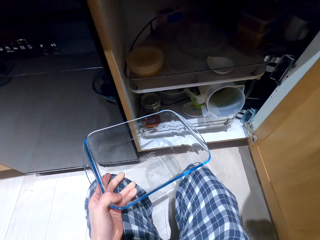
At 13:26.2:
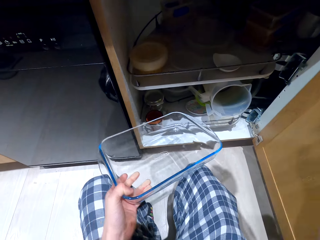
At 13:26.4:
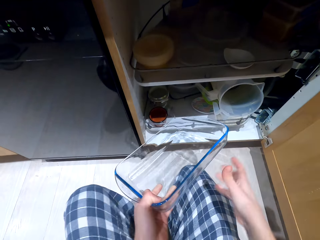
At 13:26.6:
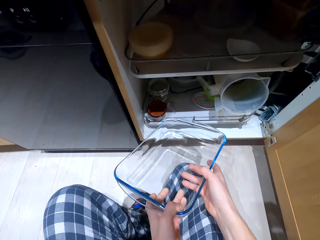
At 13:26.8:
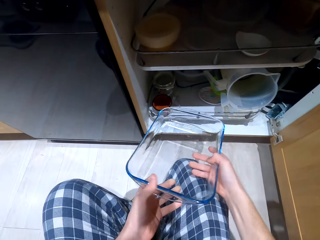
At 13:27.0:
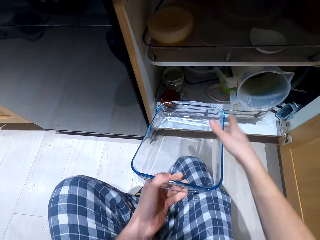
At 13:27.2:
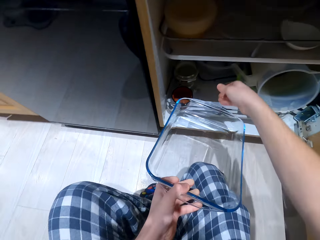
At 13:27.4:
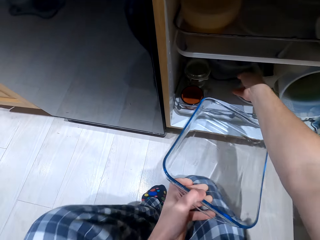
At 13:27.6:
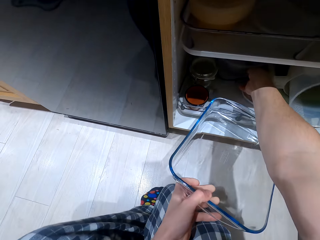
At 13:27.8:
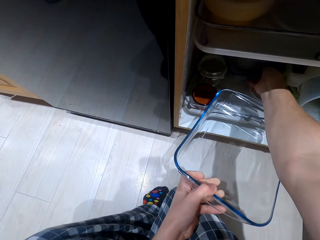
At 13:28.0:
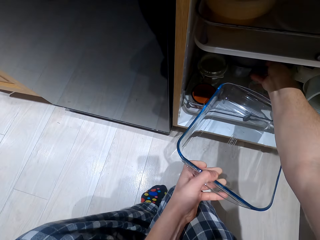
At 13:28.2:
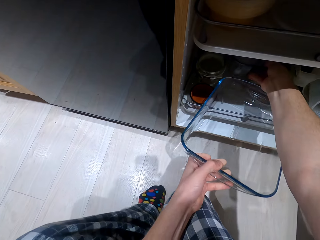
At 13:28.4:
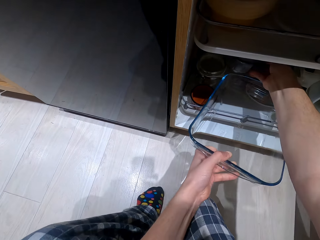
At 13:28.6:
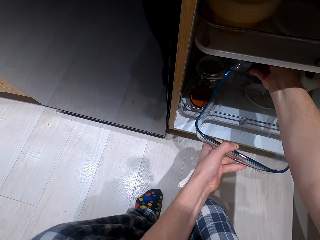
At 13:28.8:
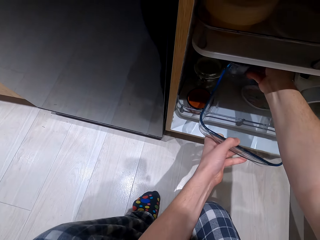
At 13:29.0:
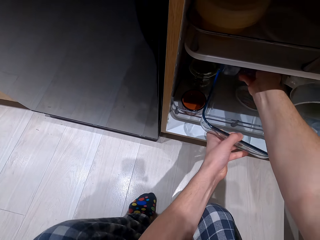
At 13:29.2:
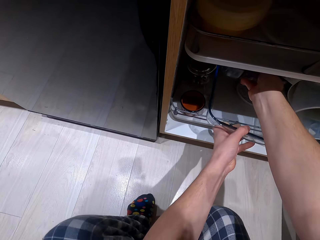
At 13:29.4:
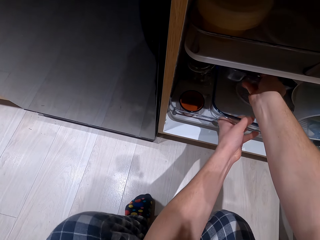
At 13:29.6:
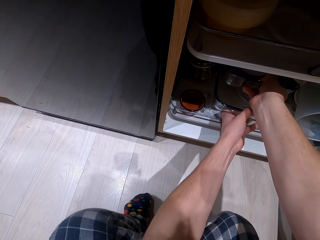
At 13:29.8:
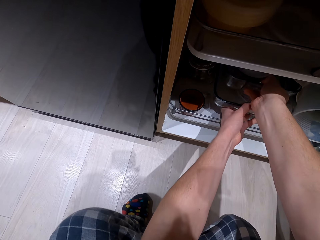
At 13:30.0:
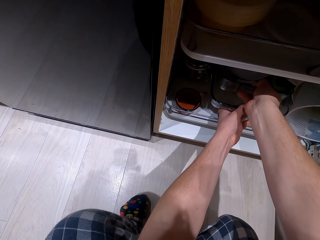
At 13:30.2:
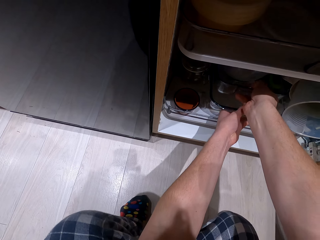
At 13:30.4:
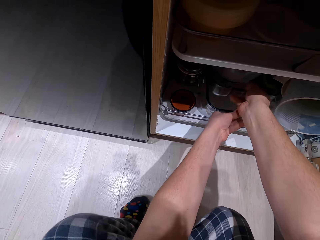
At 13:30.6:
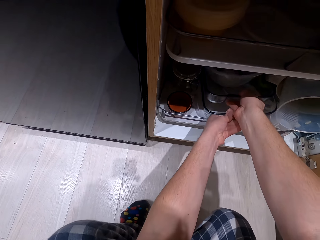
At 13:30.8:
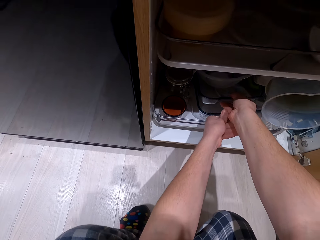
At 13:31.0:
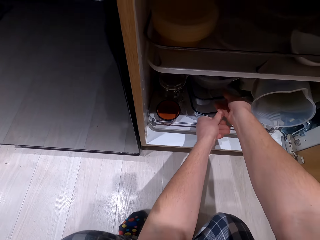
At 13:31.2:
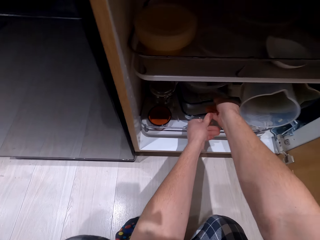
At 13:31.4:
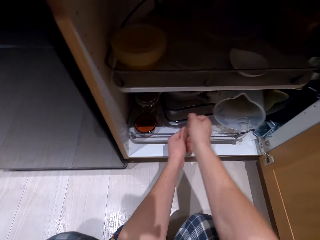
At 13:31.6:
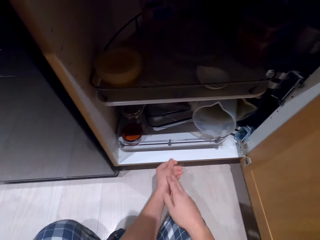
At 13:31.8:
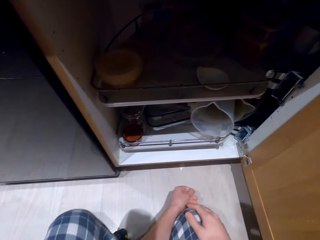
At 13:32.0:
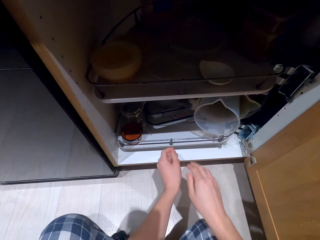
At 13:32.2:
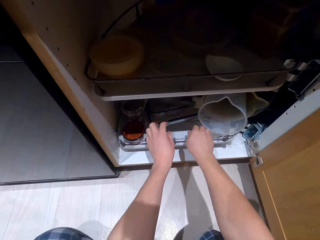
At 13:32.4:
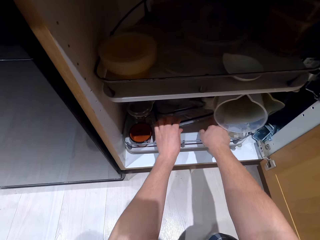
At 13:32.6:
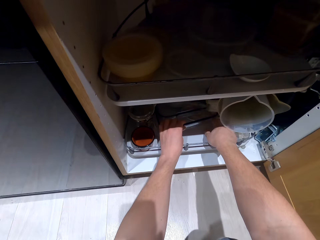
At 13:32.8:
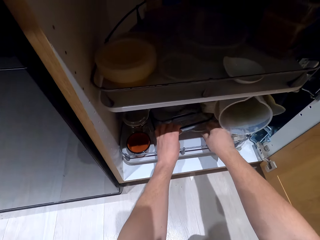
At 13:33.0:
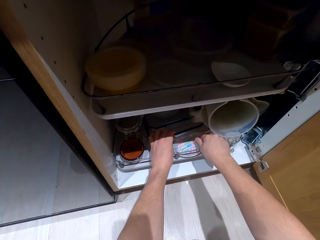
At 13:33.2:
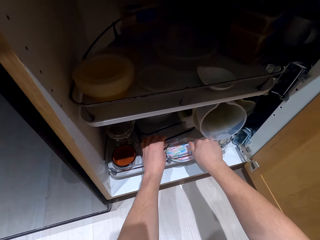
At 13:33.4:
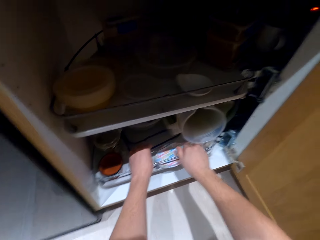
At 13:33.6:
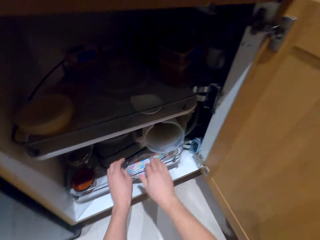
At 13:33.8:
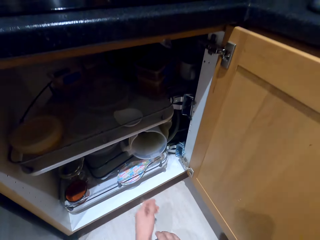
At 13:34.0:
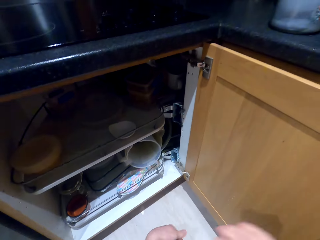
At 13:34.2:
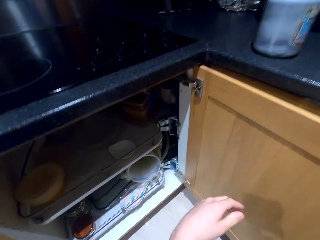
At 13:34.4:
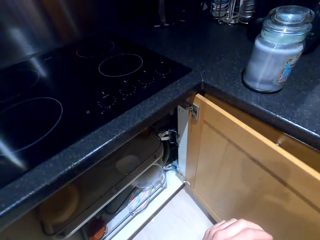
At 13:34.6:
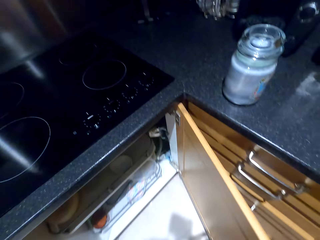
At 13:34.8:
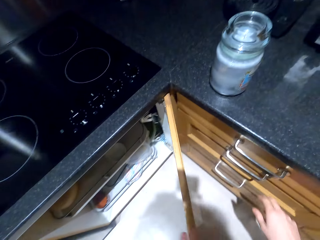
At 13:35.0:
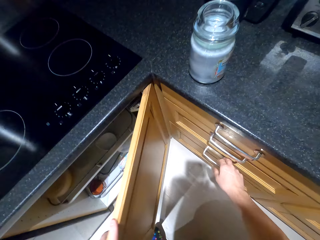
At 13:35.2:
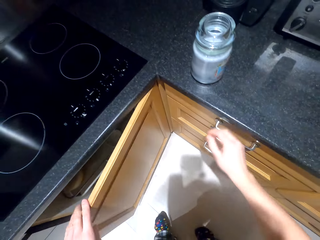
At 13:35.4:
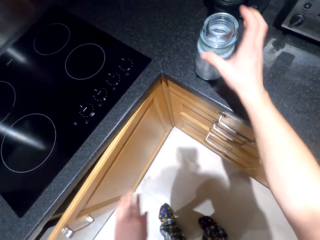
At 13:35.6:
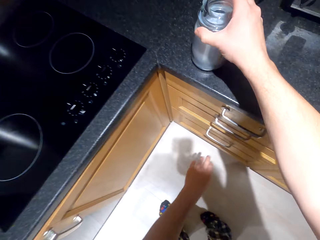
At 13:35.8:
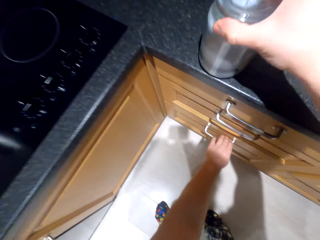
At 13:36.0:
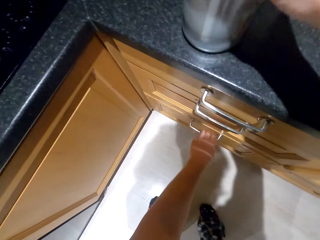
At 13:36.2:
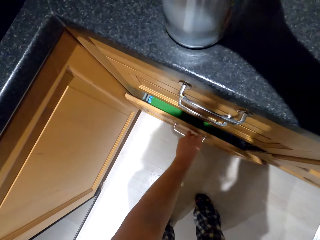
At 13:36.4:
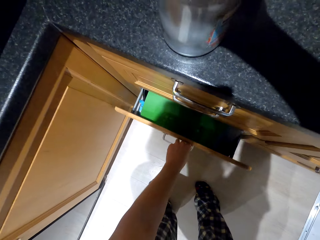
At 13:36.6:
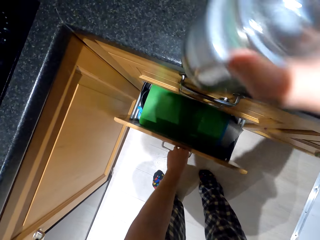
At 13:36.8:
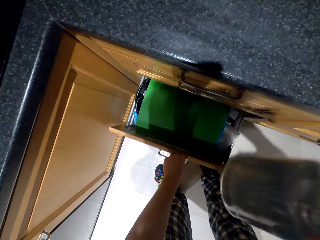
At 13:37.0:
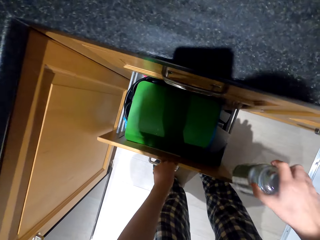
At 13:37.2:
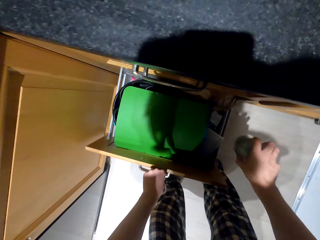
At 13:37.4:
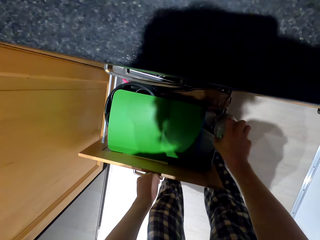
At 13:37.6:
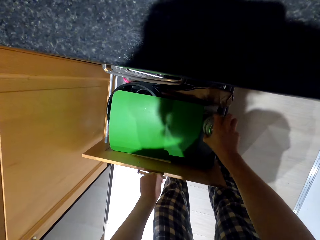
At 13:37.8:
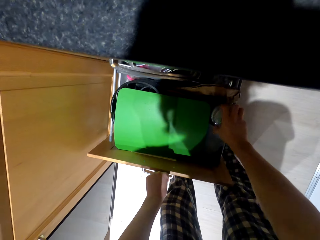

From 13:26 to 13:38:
The camera wearer puts the bowl to the cupboard. They close the cupboard. They pick up the glass containers and open a drawer.

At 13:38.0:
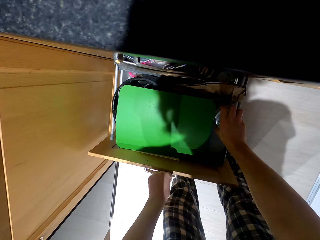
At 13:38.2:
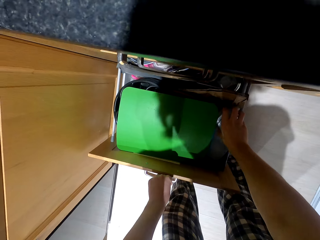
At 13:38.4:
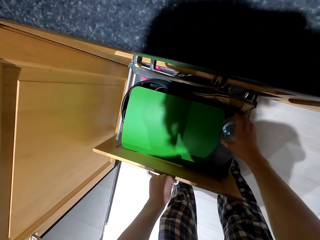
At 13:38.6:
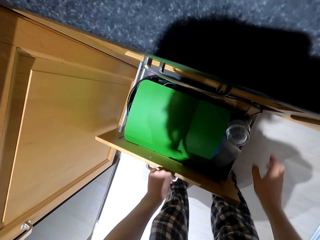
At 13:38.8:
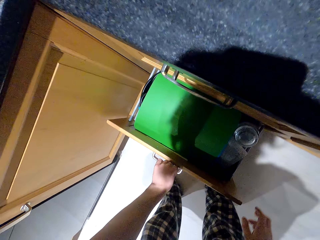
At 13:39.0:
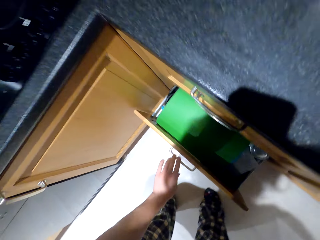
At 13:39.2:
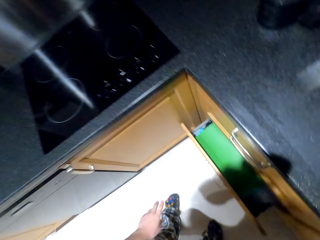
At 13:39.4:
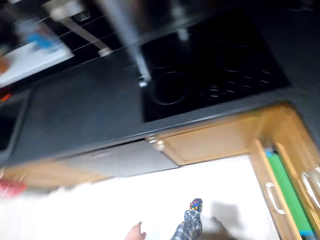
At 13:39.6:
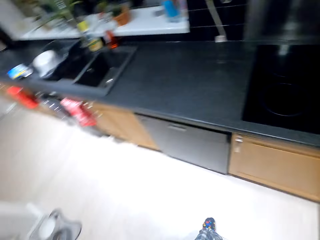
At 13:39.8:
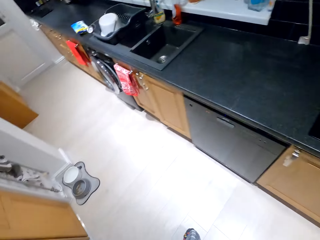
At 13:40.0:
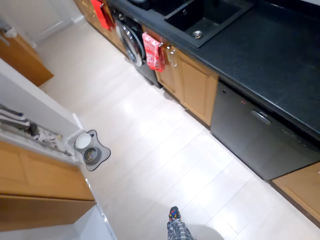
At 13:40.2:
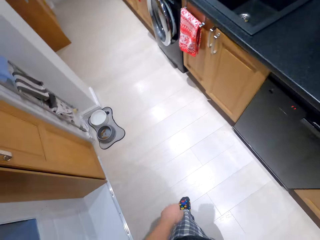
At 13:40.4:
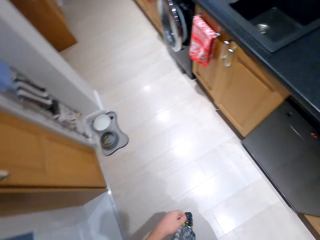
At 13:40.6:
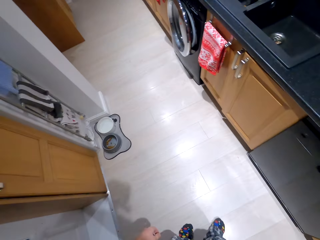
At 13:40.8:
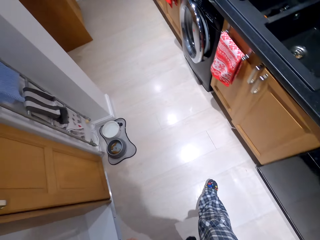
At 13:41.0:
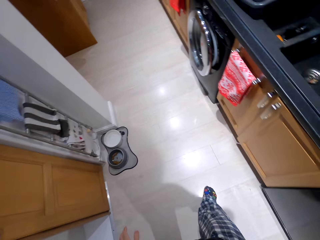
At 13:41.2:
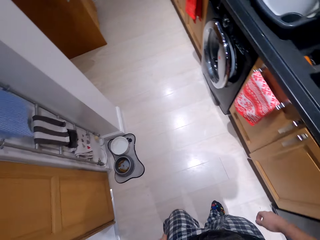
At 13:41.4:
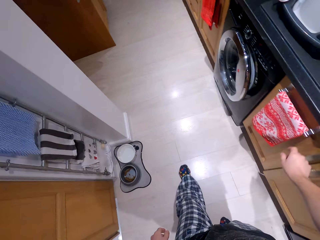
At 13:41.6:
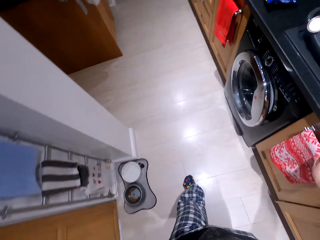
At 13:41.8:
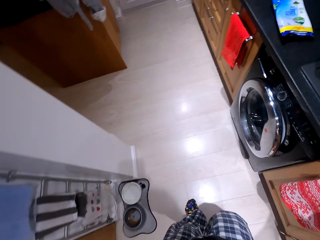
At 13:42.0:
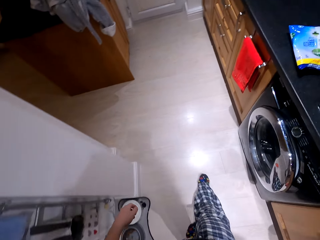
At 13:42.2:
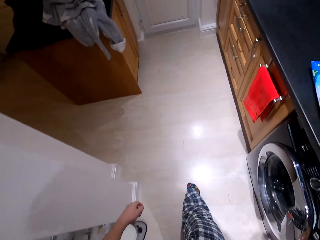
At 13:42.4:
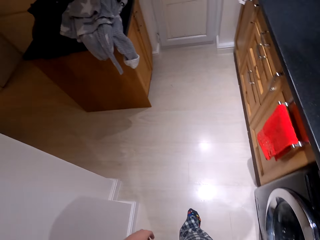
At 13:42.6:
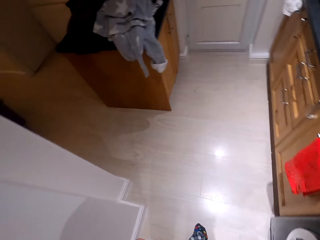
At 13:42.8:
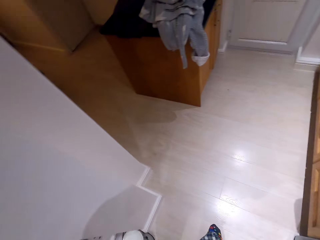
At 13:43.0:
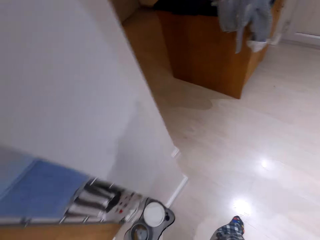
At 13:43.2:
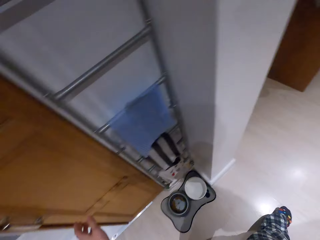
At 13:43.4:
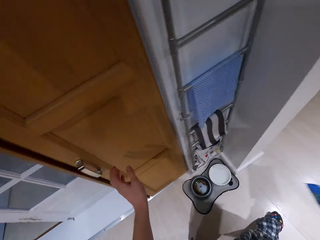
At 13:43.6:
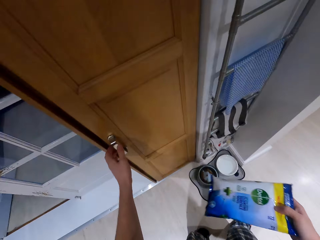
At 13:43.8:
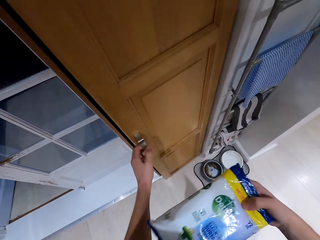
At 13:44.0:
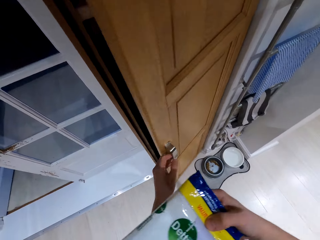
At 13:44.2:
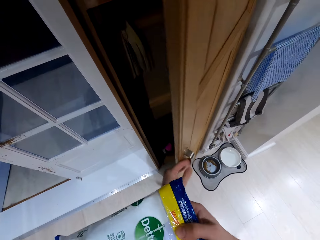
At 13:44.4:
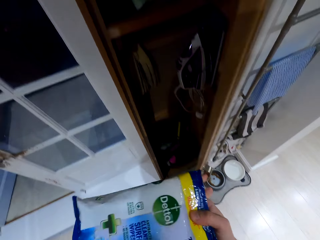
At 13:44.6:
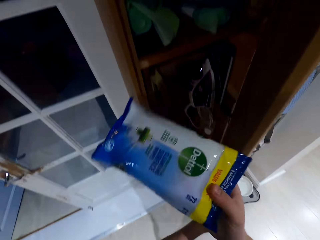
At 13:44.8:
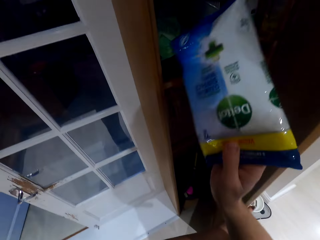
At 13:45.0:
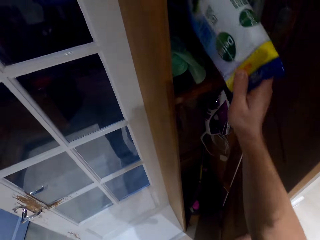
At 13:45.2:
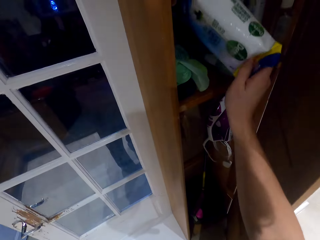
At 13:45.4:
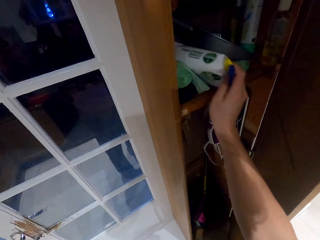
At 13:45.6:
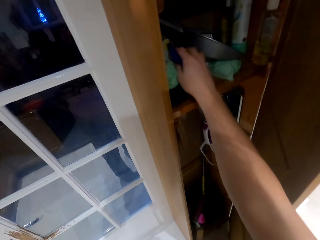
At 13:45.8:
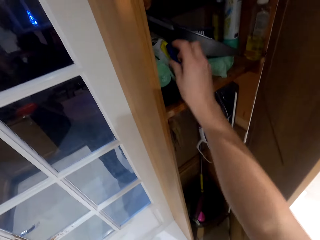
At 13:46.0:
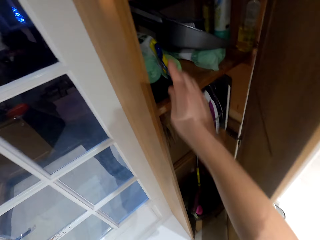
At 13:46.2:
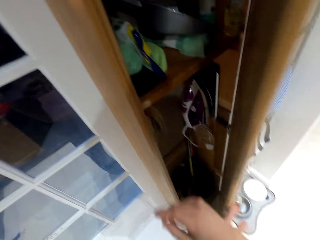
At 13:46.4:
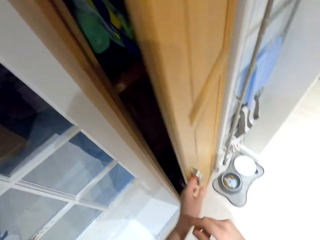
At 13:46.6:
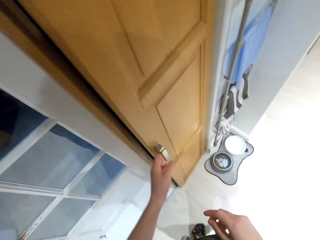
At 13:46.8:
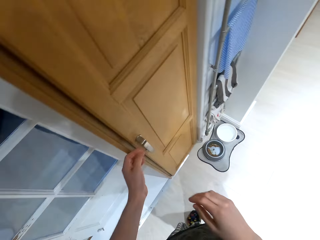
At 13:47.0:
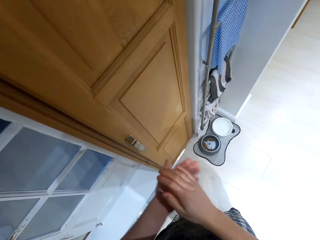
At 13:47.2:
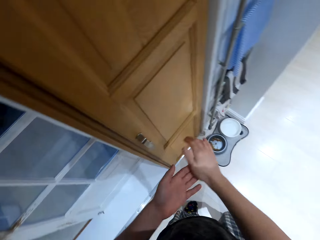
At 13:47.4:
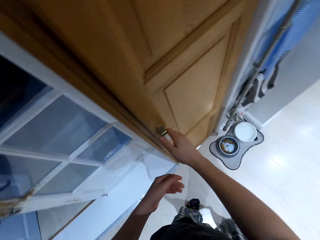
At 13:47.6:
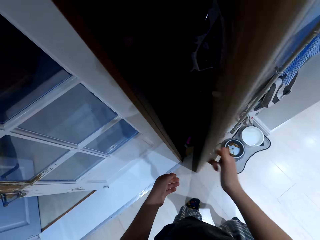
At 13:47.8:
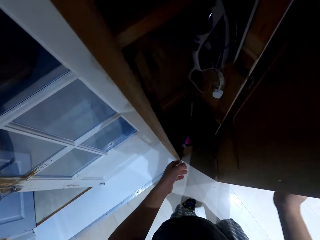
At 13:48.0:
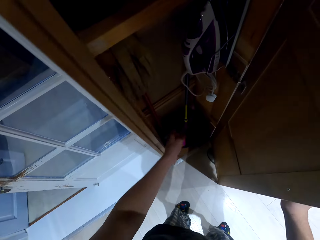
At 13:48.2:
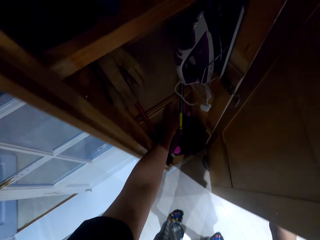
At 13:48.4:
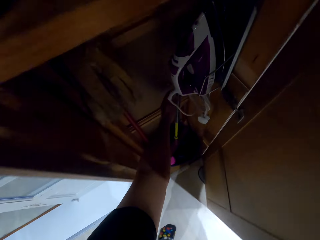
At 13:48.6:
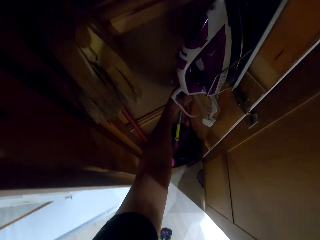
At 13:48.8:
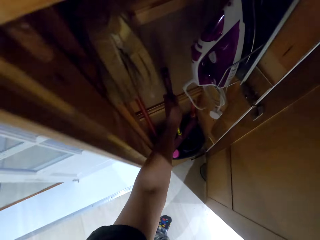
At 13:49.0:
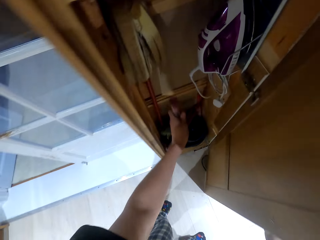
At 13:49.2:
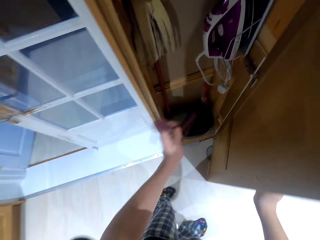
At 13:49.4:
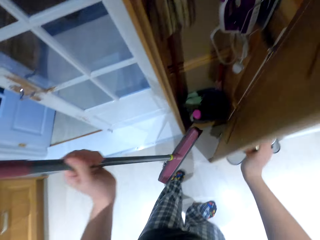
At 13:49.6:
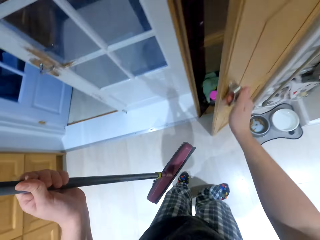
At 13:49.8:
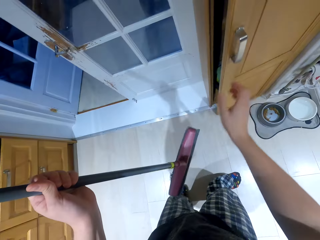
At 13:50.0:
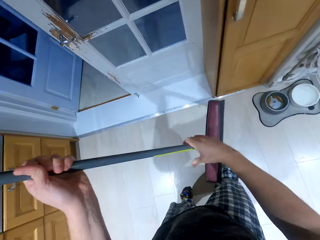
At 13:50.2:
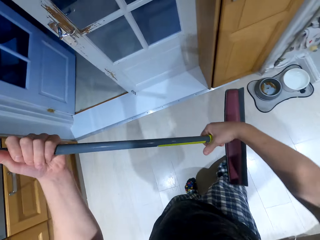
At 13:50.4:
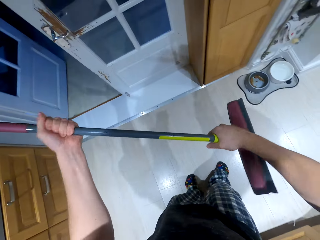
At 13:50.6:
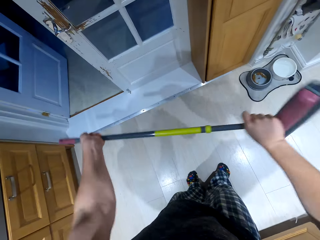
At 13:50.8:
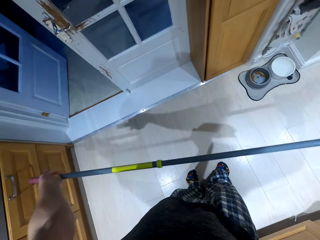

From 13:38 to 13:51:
The camera wearer puts the glass containers to a drawer. They close the drawer. They walk around. They open the cupboard. They put the Dettol sachet in the cabinet. They pull the Dettol sachet. They close the door. They open the door. They take a broom or floor brush cleaner inside the cabinet. They slam the door.
